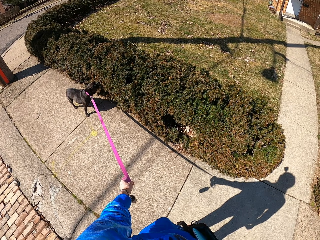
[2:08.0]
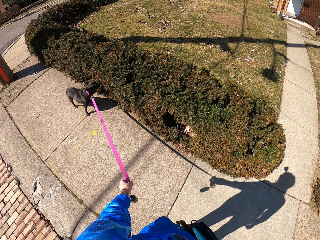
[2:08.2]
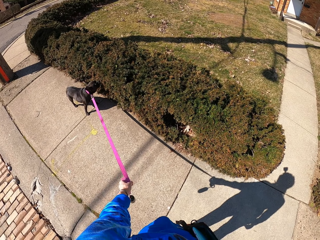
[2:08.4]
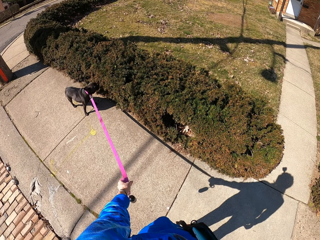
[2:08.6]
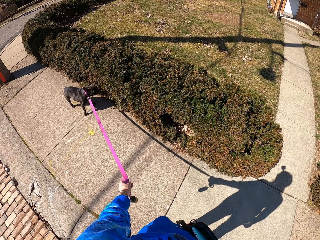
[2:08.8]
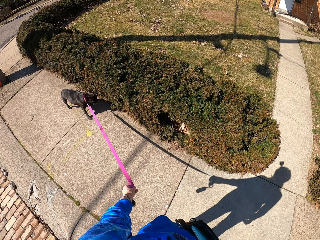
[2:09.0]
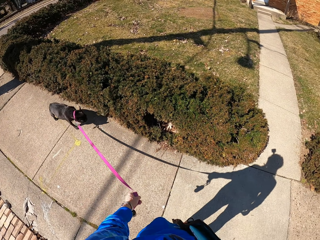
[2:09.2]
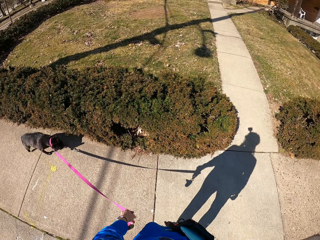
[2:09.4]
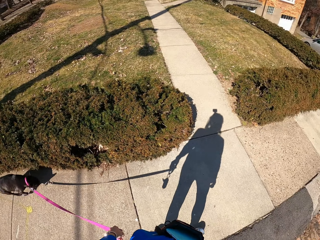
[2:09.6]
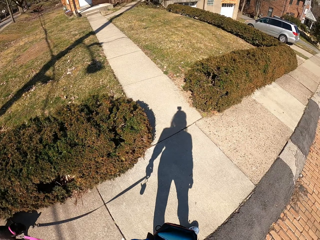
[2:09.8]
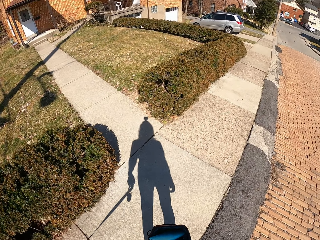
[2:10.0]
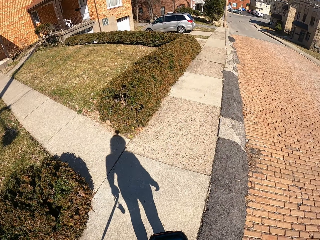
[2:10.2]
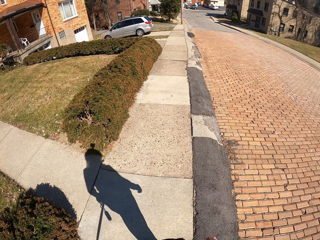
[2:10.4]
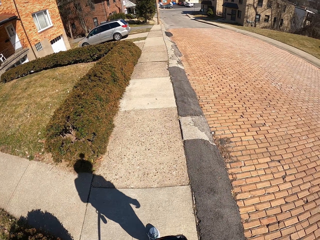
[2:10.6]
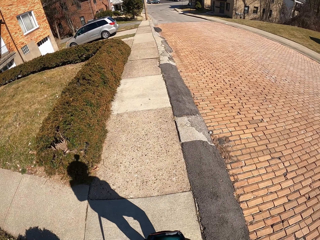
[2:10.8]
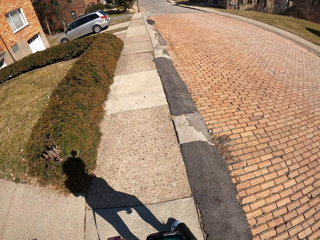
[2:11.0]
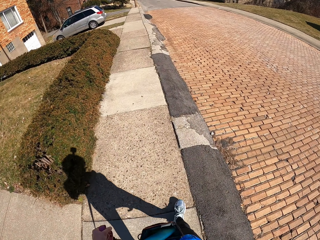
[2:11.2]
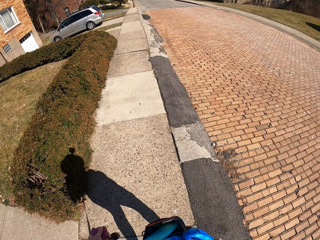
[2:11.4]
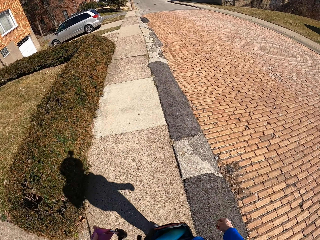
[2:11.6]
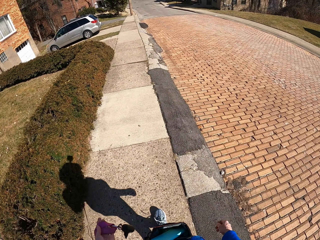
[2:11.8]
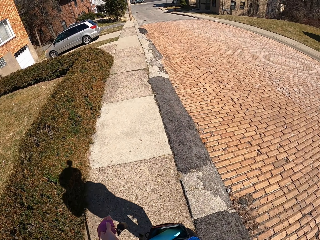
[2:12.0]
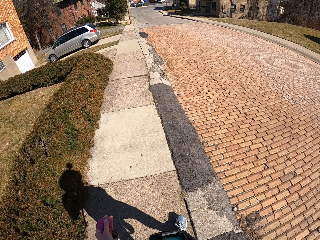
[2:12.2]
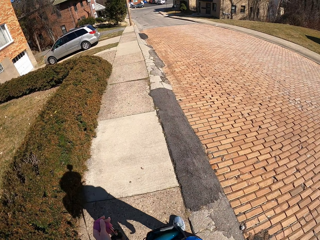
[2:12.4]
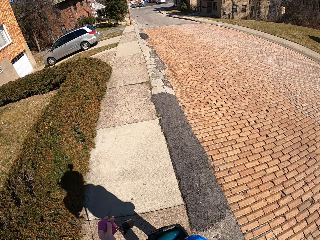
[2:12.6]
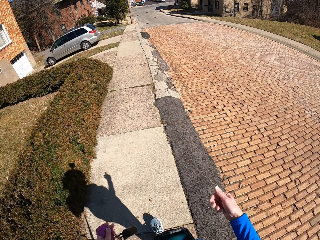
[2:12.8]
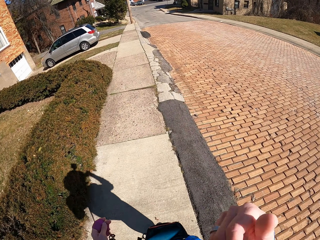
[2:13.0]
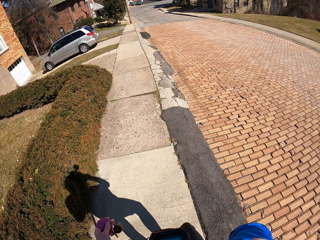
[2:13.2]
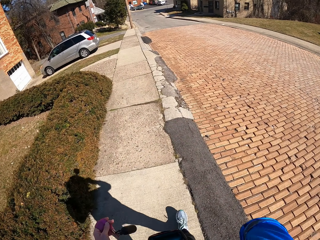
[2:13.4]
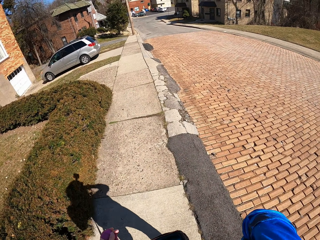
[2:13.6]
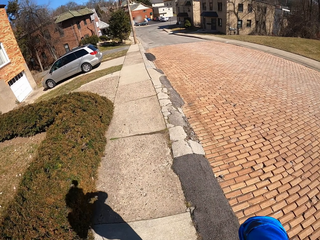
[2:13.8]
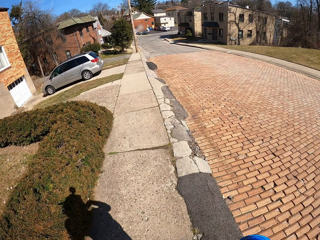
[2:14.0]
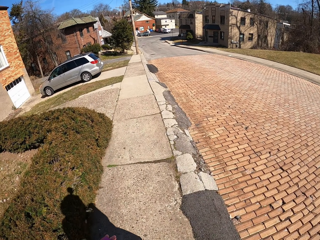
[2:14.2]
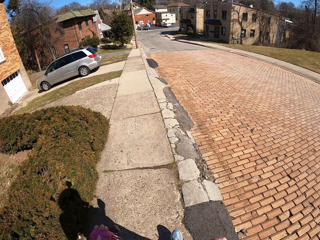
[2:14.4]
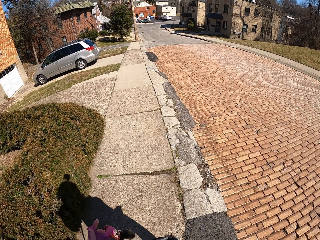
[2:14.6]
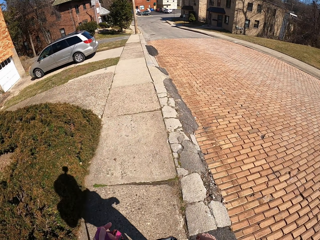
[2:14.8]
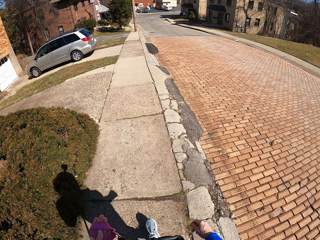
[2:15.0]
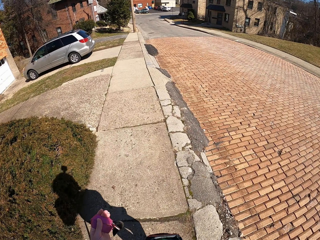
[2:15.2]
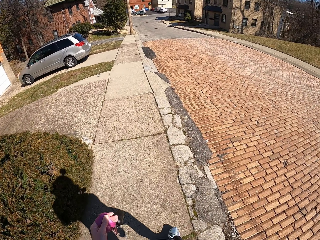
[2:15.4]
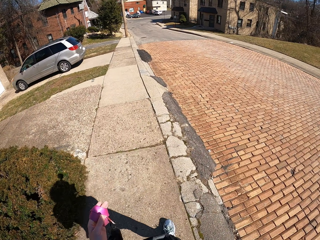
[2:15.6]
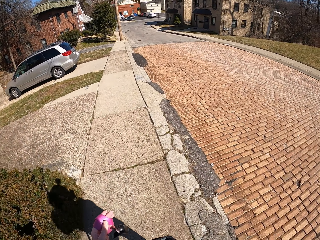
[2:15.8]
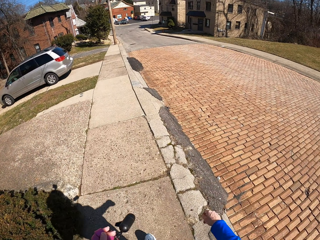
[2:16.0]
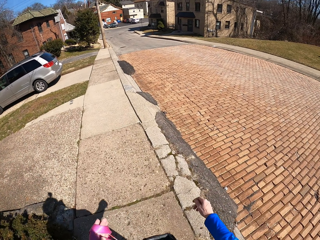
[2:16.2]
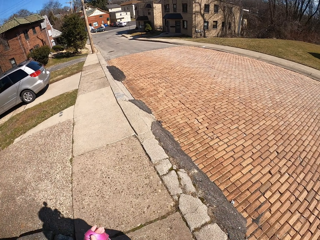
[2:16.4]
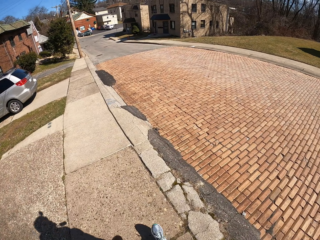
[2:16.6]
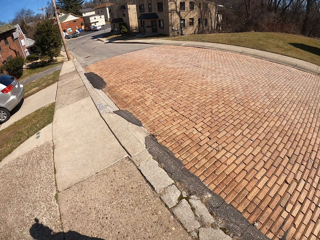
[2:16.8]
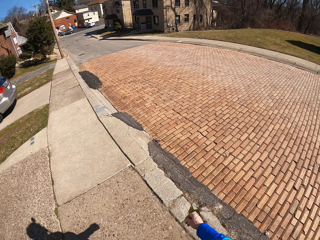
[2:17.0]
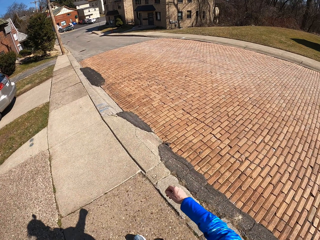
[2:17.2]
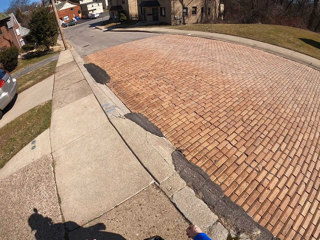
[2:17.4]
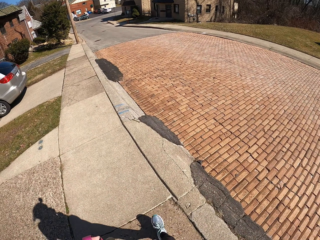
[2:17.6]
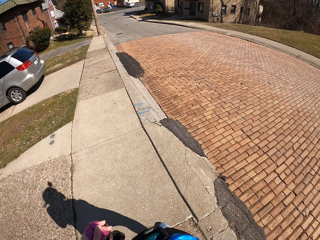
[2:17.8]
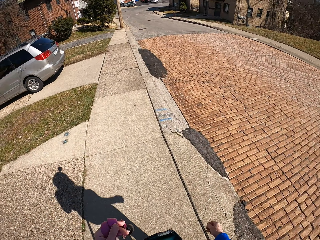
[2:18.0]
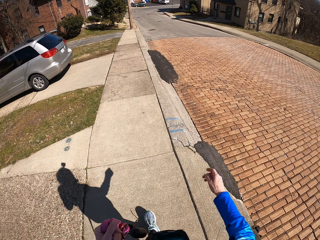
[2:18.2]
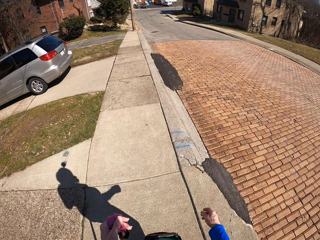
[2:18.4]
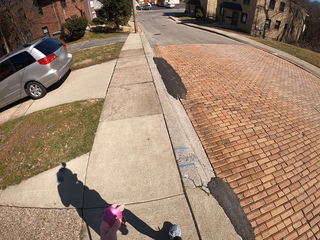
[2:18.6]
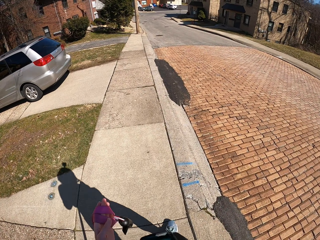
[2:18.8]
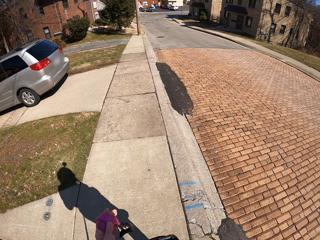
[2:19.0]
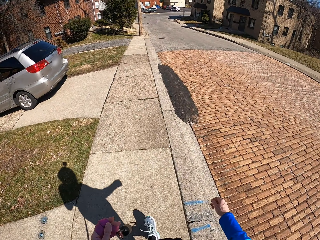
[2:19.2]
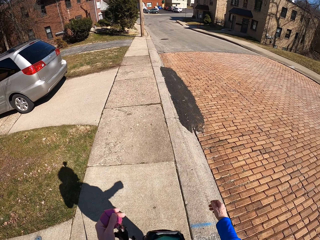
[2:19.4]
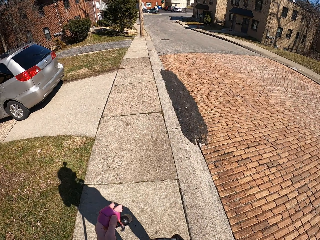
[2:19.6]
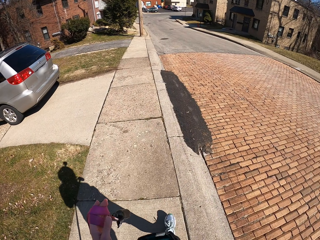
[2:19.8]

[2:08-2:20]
The camera wearer walks the dog on the pavement. She touches her face with her right hand. She walks the dog on the pavement.

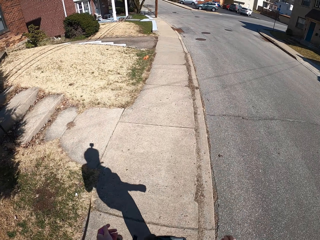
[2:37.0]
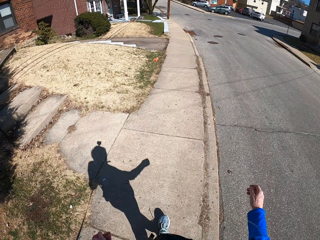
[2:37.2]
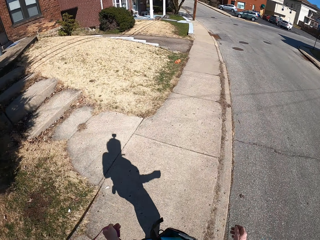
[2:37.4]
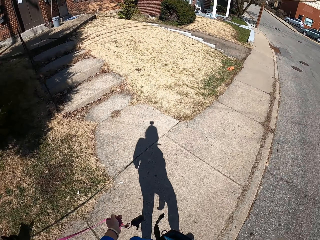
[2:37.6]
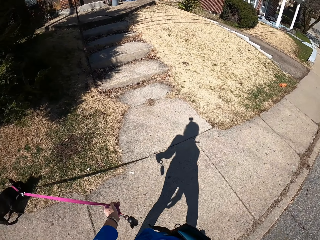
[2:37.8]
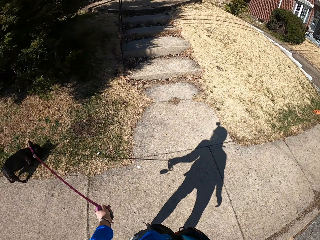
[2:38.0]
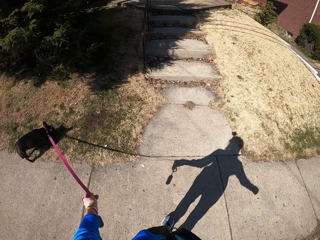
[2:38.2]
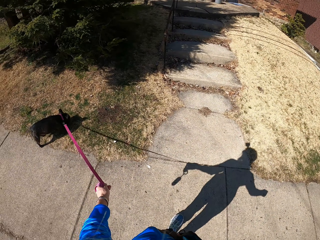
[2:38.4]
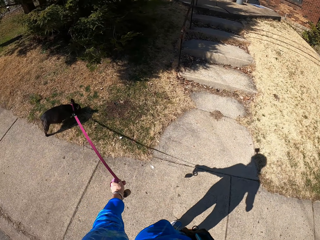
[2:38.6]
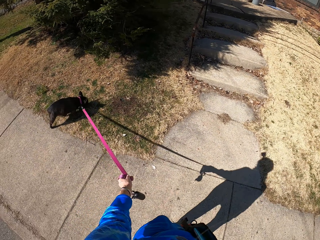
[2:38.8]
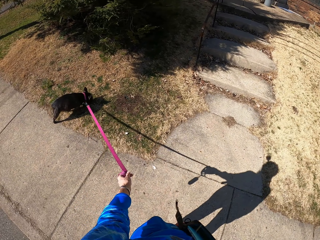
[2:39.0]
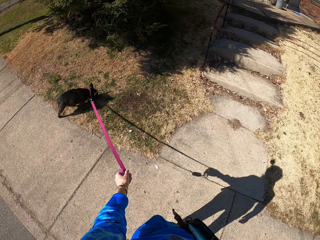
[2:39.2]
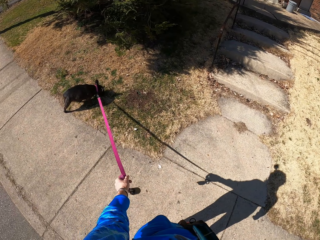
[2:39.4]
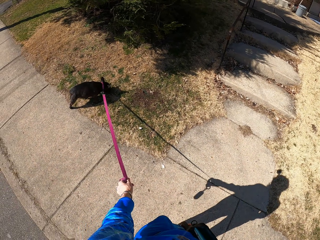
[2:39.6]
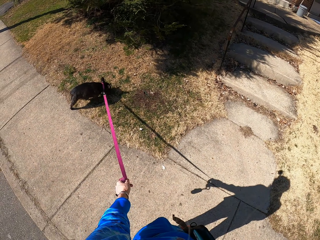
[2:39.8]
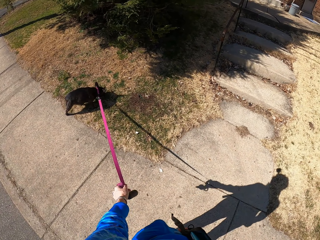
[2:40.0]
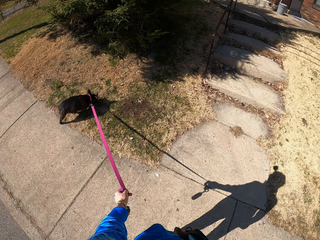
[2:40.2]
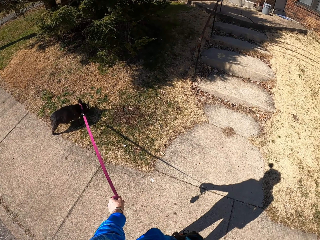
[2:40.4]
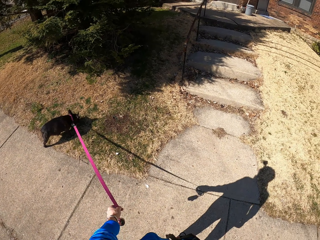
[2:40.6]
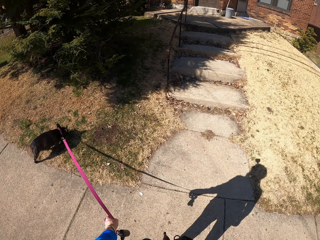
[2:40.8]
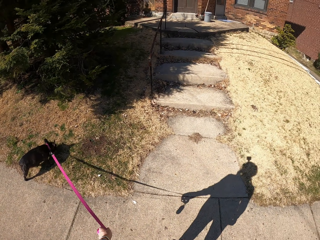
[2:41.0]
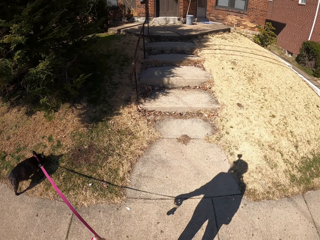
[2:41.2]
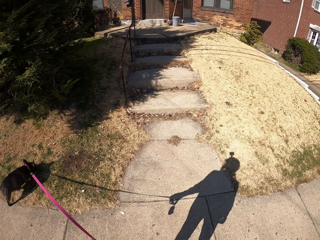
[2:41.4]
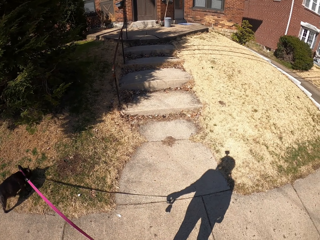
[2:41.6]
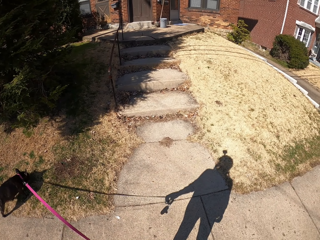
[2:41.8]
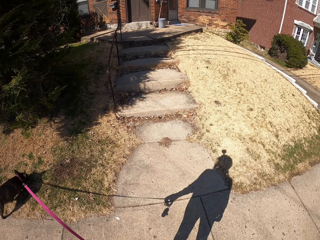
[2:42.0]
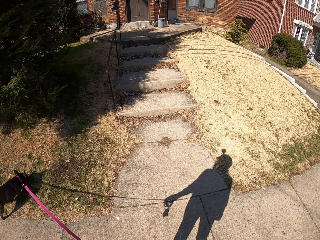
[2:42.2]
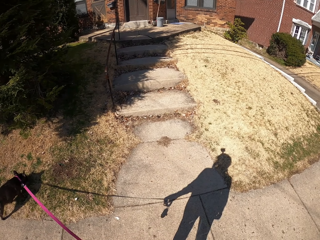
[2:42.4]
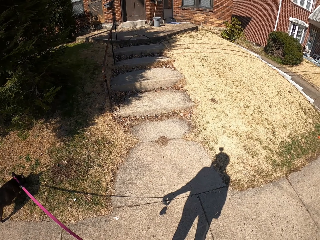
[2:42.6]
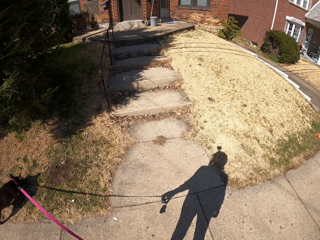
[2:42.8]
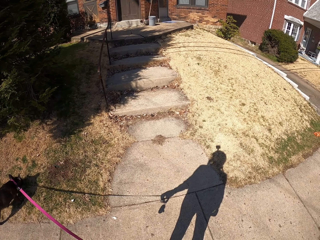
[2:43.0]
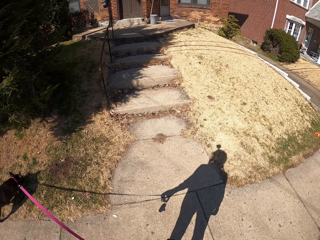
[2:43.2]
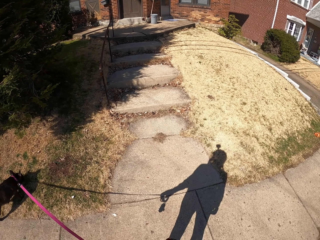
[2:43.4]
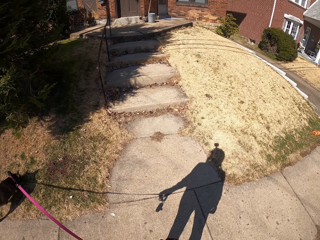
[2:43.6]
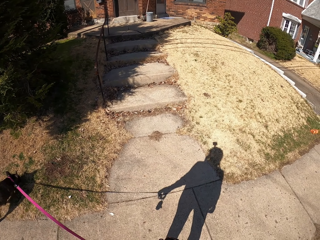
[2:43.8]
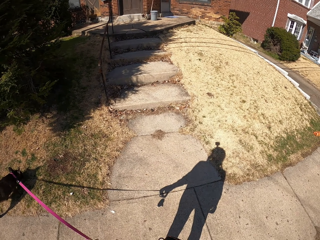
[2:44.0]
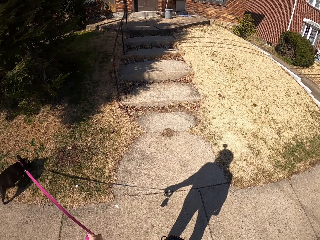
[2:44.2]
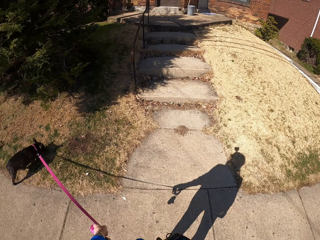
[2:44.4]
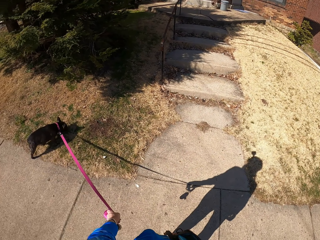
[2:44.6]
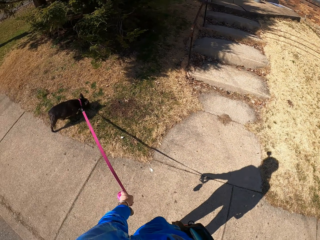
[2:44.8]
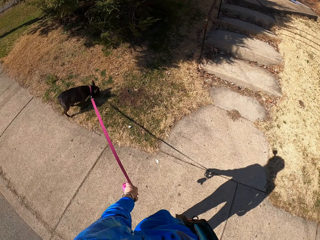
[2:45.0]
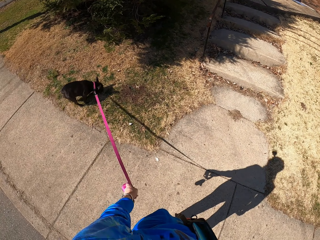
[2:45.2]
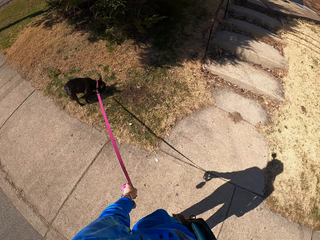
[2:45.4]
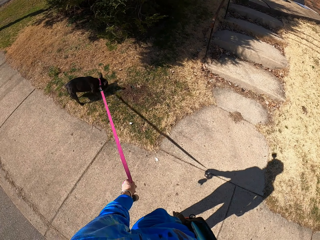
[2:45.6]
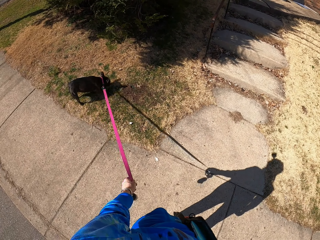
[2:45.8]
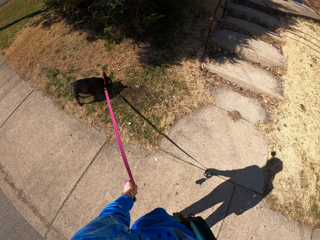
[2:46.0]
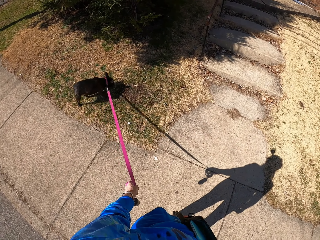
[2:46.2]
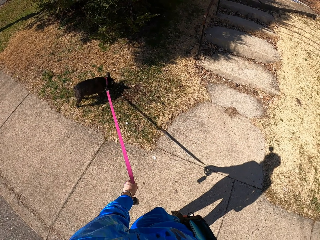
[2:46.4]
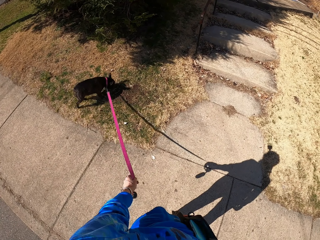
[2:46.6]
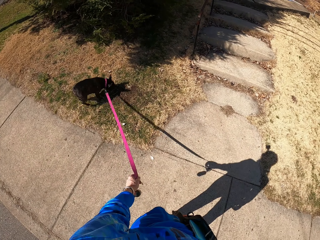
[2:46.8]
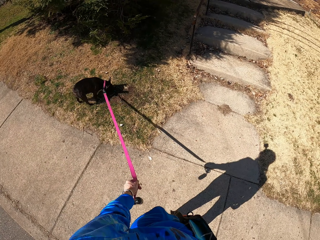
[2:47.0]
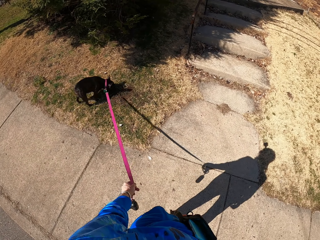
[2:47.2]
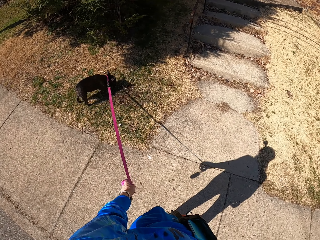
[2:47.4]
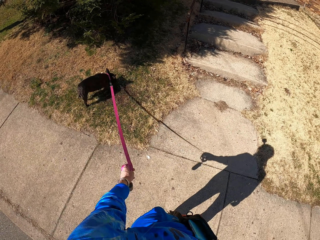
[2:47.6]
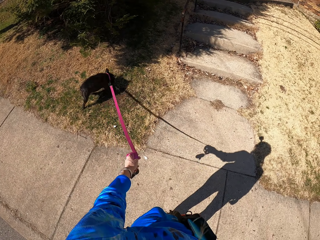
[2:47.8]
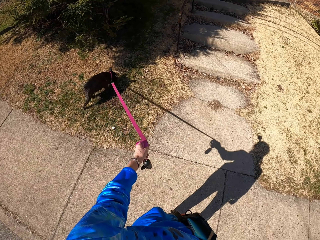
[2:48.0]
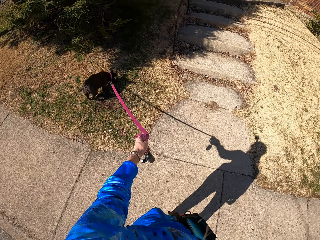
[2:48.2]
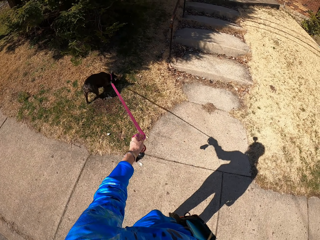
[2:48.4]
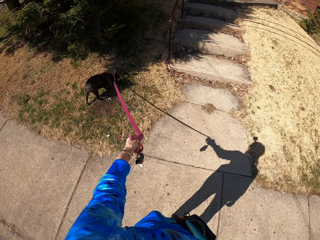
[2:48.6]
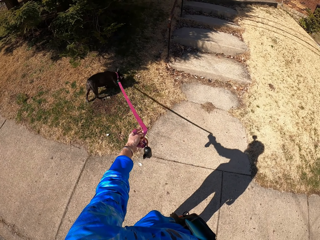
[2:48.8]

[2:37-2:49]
The camera wearer stops at the pavement.
